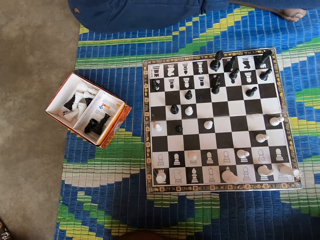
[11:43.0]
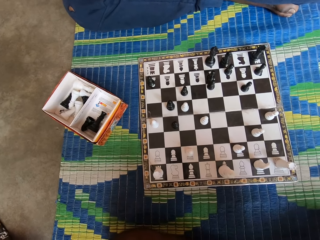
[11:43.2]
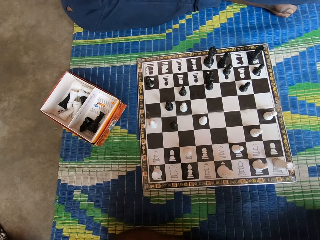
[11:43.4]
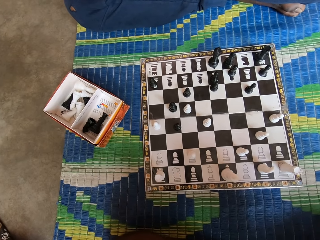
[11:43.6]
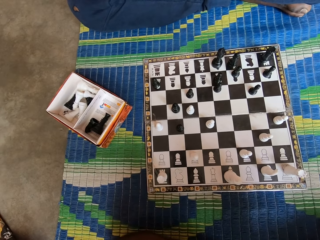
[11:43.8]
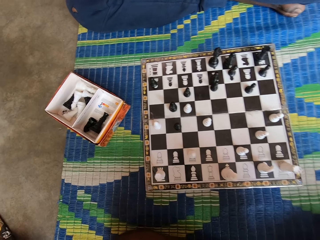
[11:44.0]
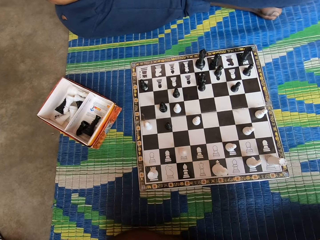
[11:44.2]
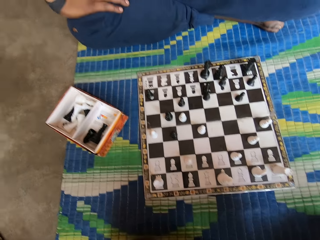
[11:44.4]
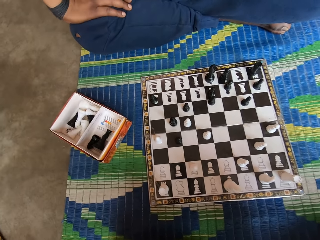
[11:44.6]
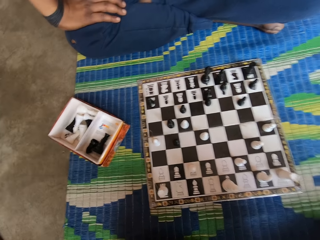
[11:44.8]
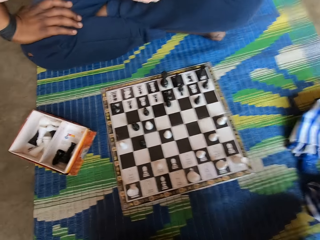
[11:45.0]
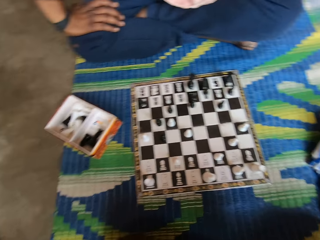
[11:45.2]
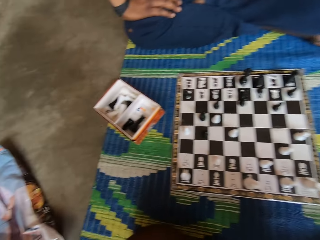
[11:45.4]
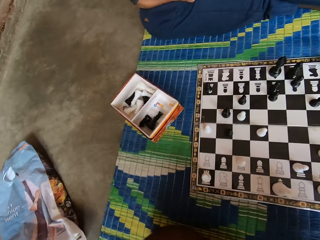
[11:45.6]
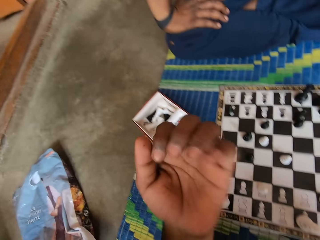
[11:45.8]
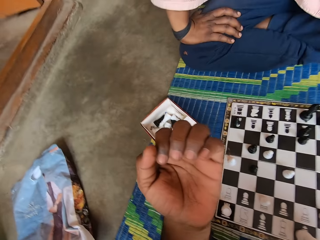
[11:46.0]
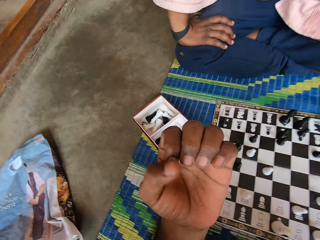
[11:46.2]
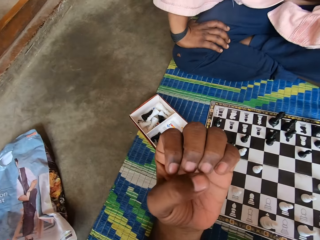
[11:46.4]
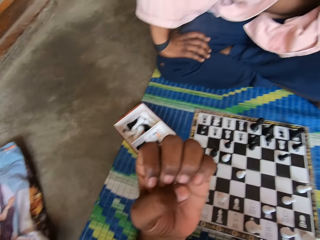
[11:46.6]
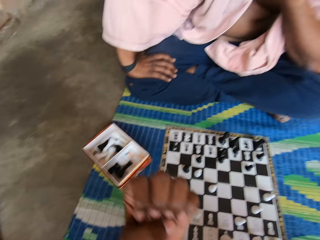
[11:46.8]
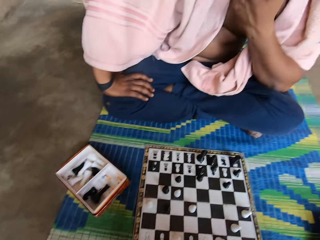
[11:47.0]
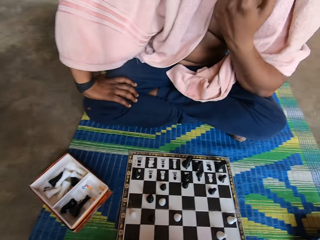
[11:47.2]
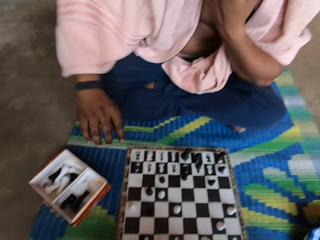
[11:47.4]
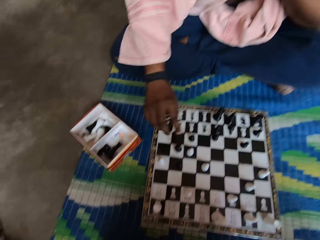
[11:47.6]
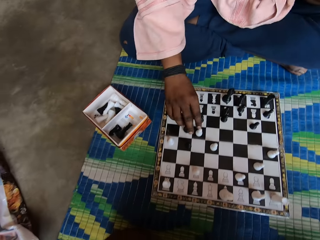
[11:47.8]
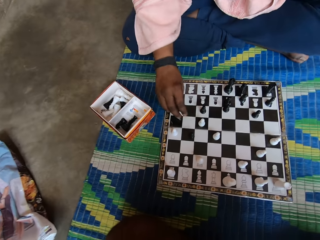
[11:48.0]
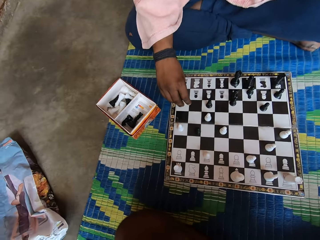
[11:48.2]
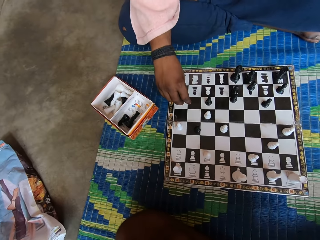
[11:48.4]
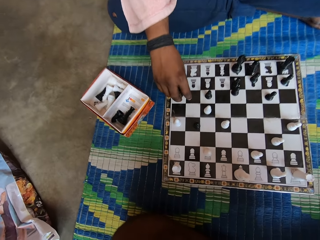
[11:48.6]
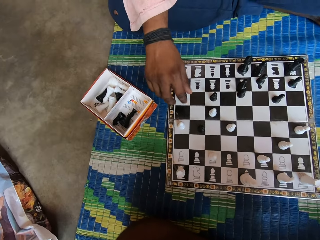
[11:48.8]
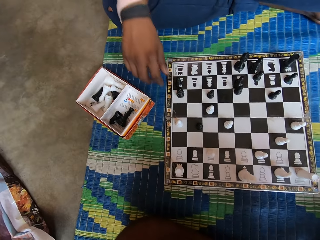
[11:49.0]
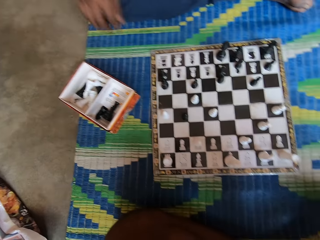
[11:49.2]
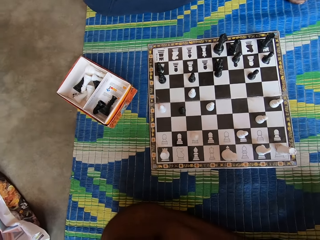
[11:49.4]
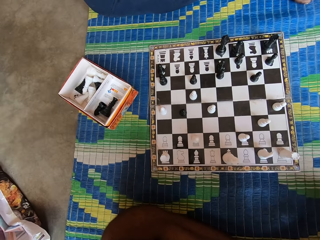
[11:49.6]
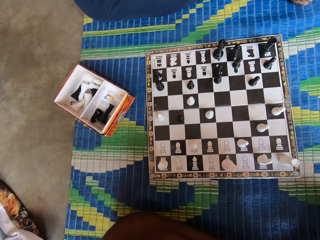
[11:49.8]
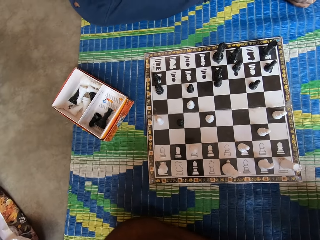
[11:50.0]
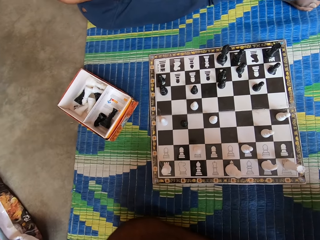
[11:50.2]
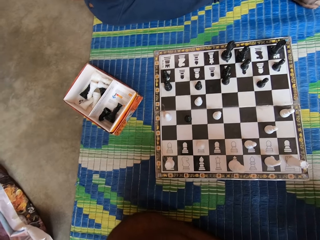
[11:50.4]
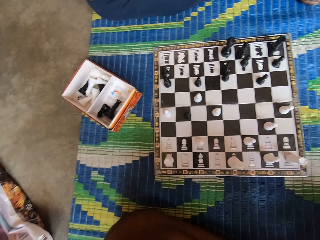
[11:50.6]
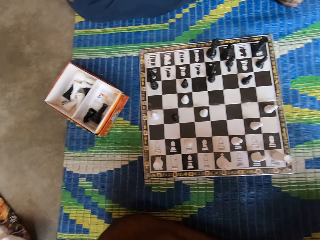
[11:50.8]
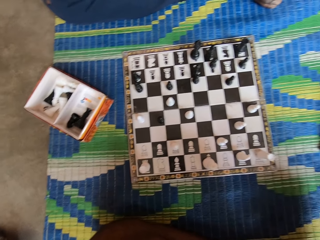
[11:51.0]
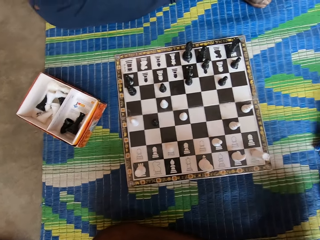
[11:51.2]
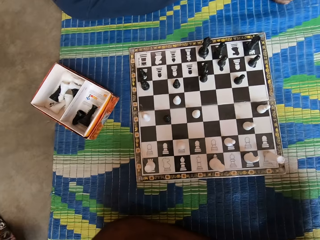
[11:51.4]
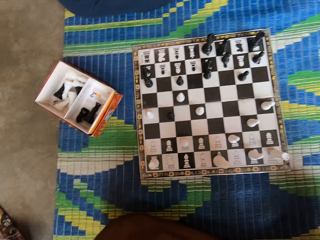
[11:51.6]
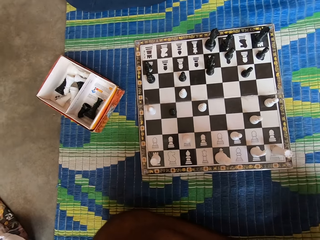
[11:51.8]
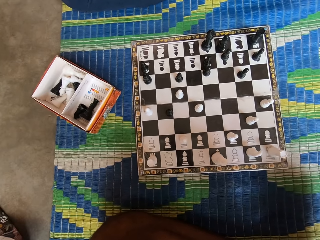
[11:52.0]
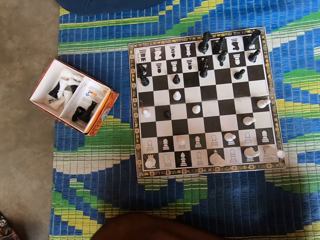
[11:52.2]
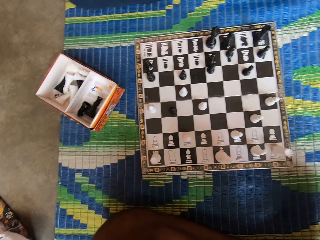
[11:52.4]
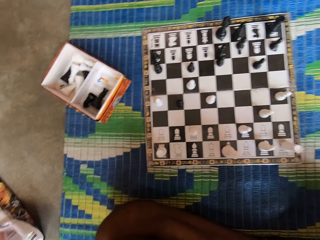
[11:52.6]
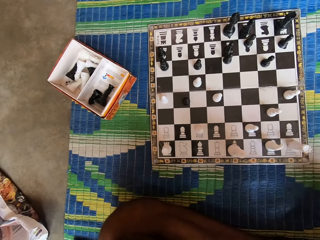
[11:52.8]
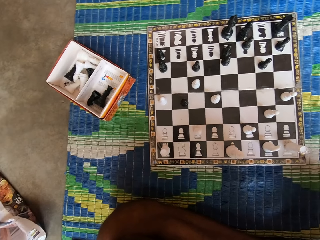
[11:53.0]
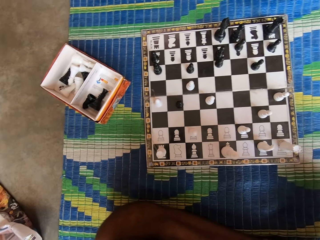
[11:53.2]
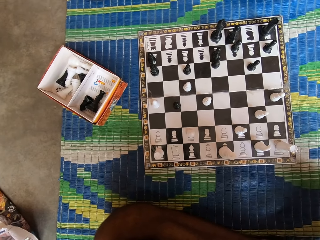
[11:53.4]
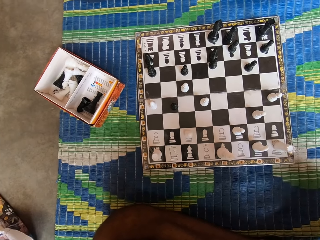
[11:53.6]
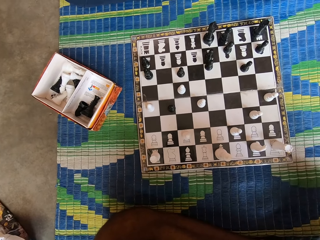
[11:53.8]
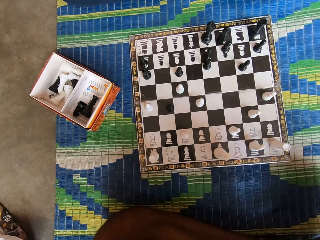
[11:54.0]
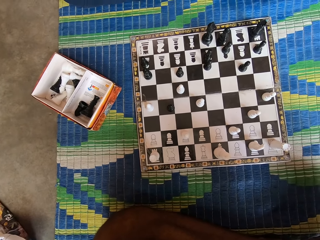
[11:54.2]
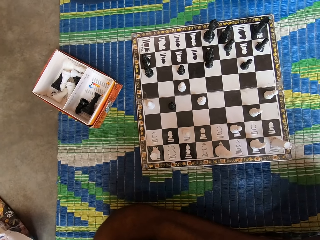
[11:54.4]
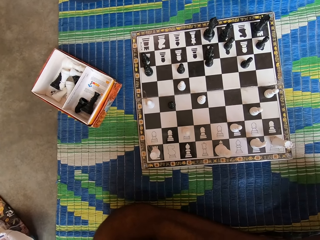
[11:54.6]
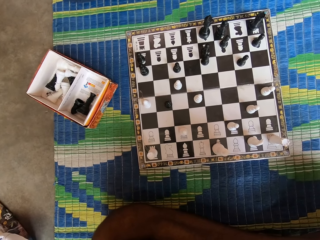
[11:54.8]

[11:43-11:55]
The camera wearer looks at the chessboard. They look at the fingers. The man moves the chess piece on the chessboard. The camera wearer looks at the chessboard.

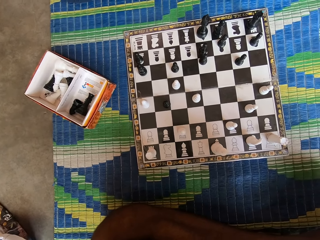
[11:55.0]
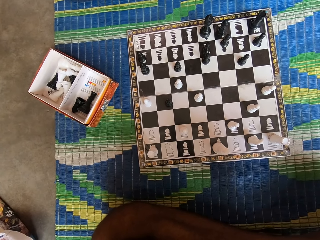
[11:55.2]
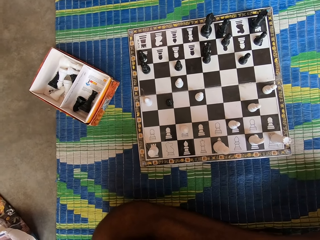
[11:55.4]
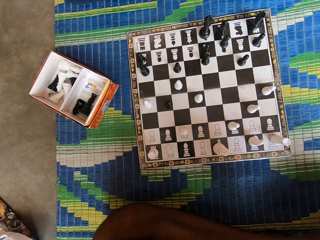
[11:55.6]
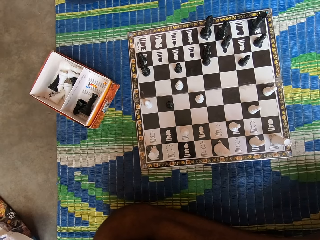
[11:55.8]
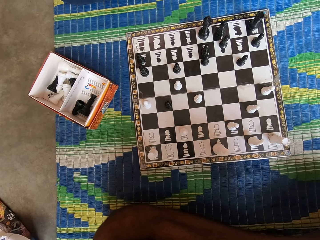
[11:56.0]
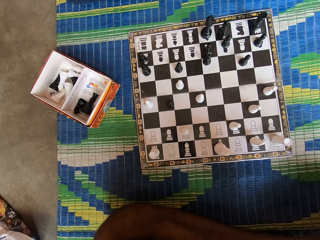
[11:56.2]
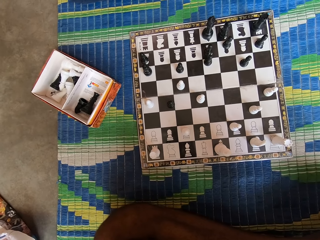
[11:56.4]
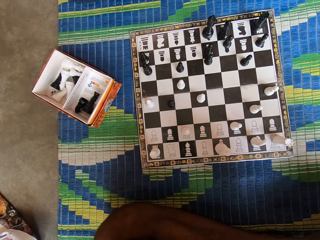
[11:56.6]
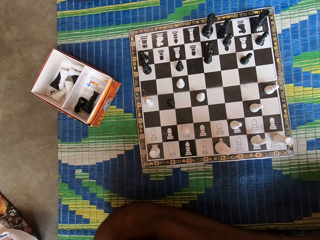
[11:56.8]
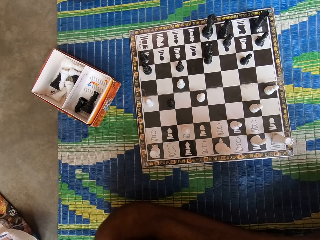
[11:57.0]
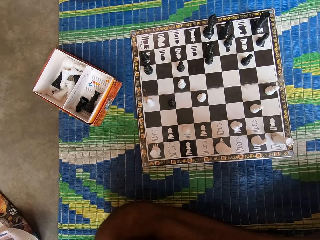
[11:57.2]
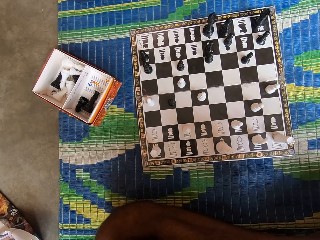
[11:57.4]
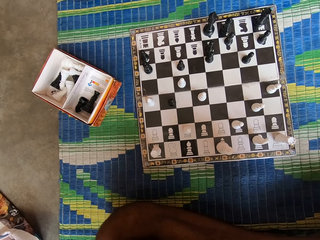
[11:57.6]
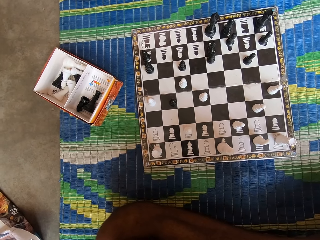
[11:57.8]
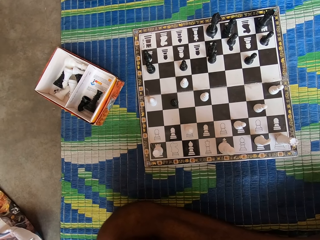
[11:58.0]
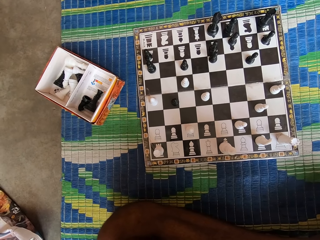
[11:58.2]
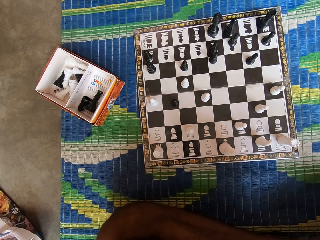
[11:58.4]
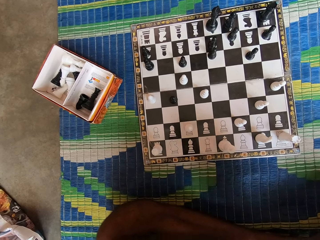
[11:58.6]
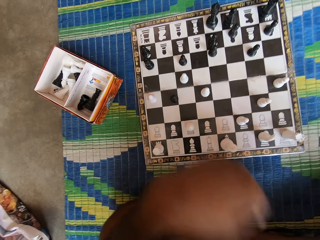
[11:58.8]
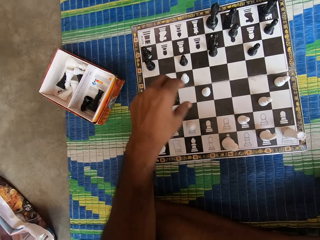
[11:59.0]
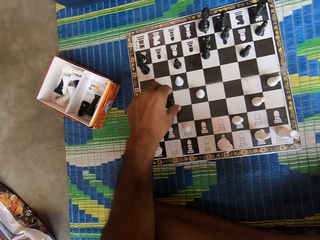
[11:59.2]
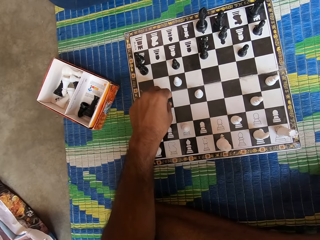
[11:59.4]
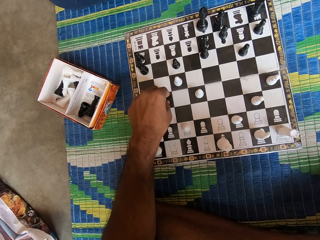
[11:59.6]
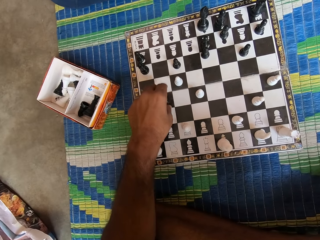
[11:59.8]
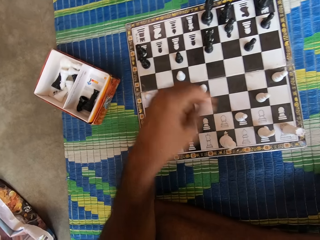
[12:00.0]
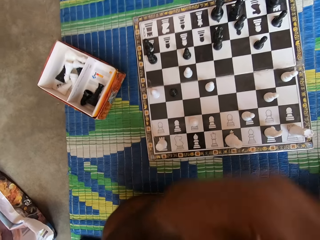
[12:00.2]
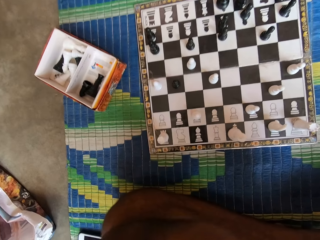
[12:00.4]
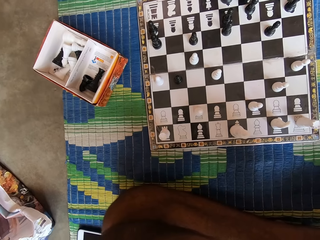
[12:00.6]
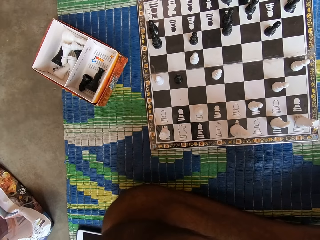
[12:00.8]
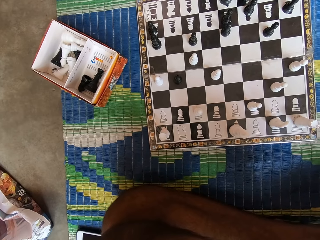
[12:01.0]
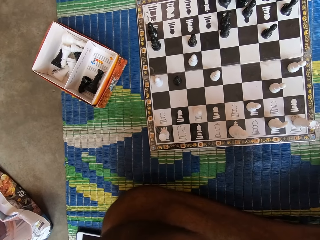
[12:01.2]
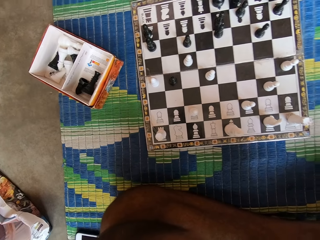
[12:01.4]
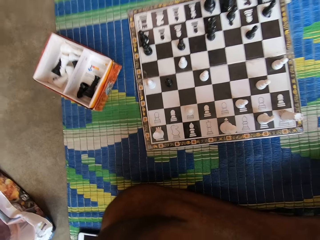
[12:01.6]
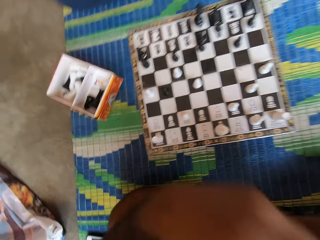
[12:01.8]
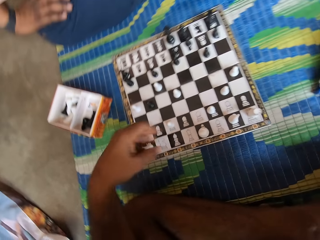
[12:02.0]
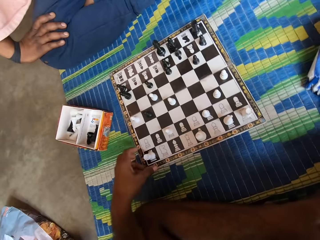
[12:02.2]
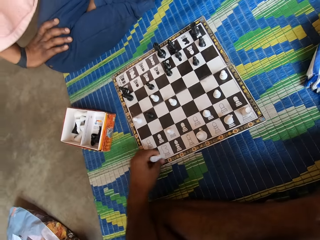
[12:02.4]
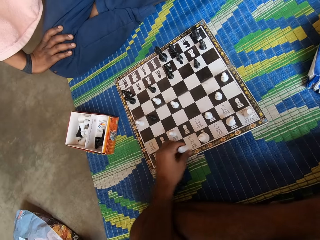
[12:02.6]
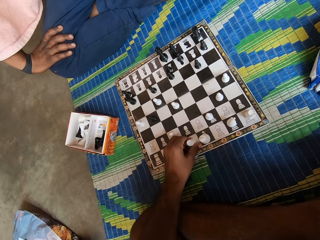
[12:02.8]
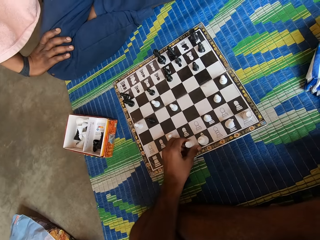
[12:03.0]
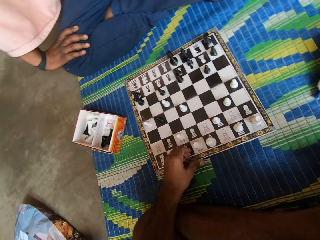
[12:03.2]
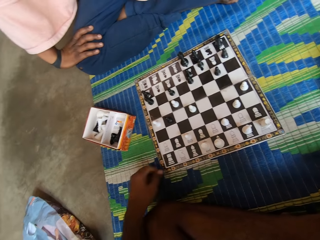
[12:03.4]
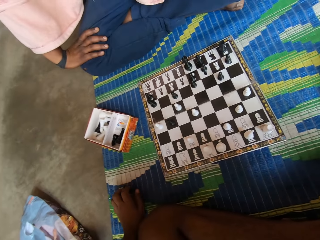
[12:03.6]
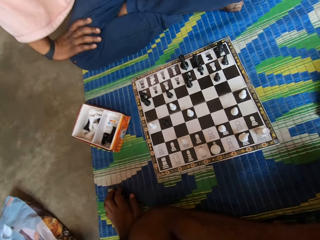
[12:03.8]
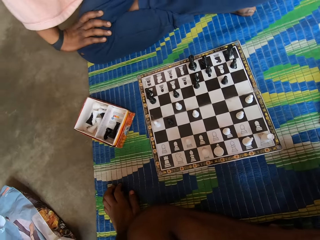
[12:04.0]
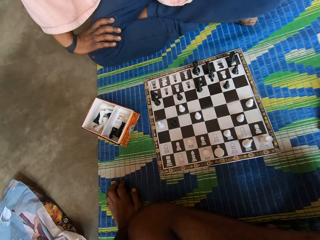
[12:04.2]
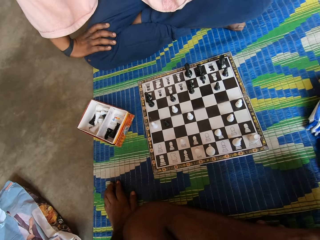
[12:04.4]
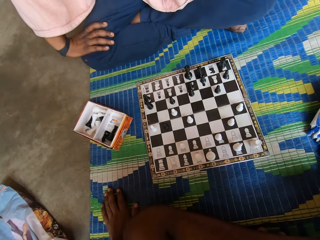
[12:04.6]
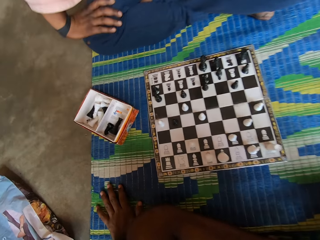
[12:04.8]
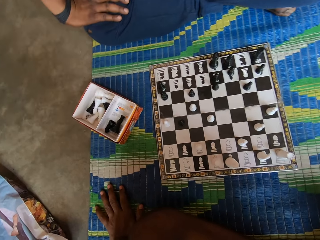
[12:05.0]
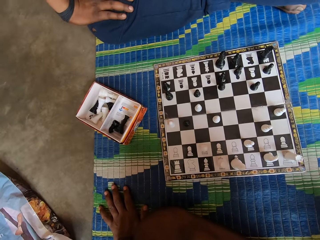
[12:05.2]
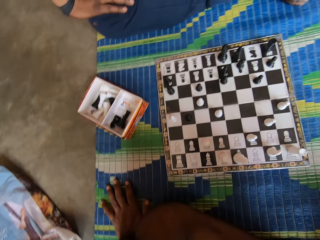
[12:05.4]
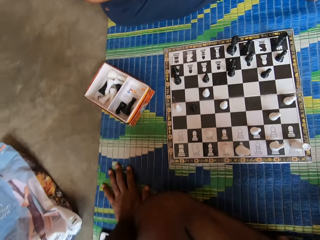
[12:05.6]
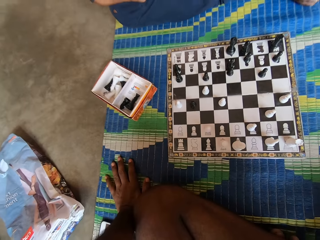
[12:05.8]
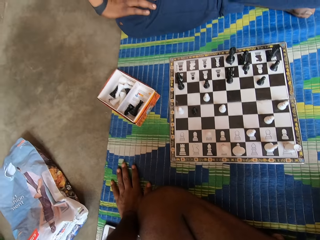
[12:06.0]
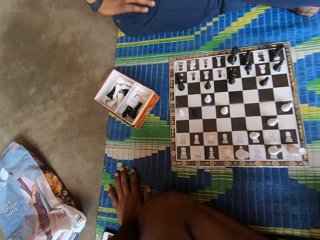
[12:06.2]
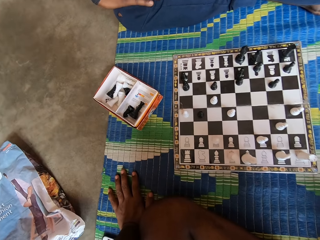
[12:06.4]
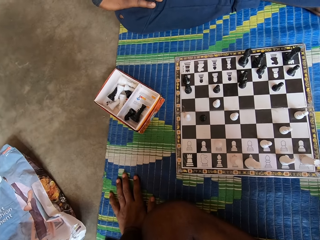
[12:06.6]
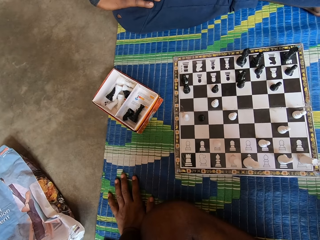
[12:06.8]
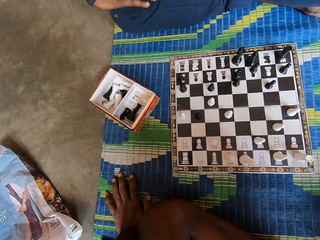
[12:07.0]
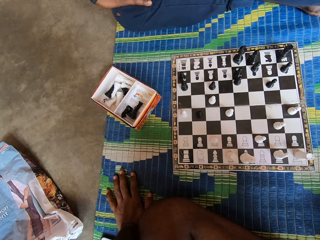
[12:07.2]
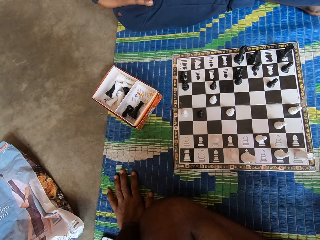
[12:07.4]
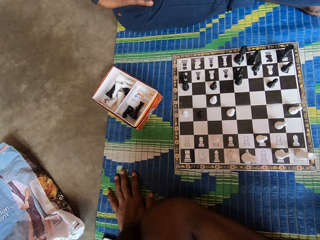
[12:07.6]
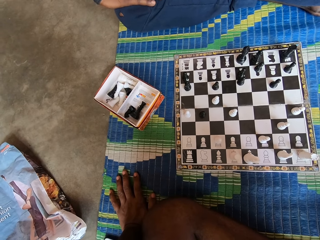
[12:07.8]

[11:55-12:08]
The camera wearer touches the chess piece. They touch the face. They move the chess piece on the chessboard. They place the left hand on the mat. They look at the chessboard.
